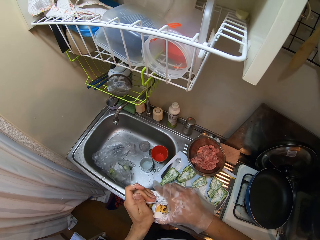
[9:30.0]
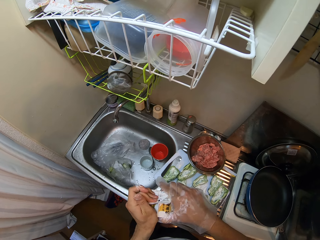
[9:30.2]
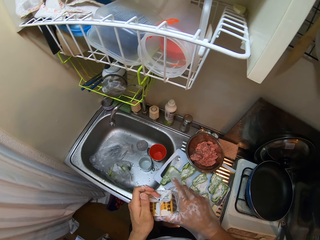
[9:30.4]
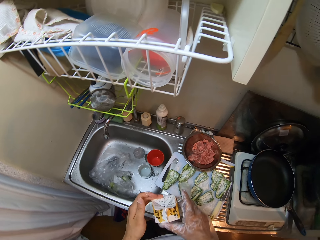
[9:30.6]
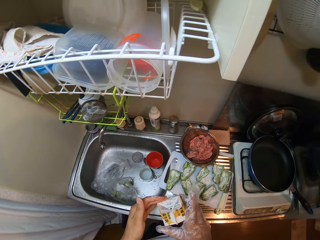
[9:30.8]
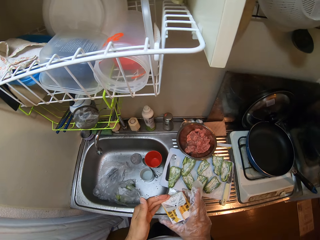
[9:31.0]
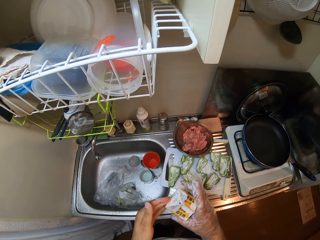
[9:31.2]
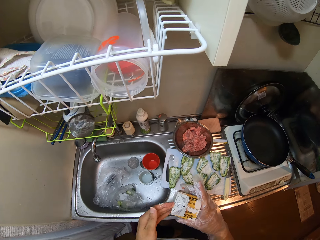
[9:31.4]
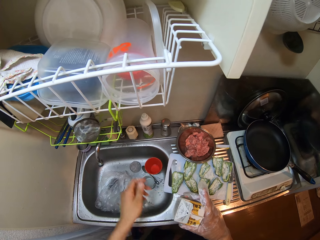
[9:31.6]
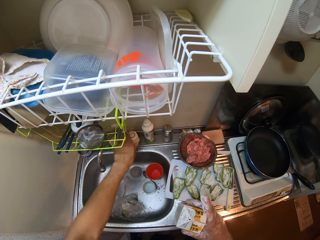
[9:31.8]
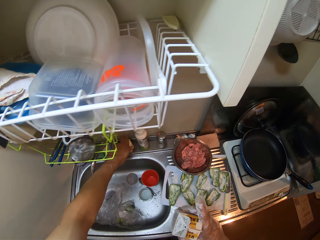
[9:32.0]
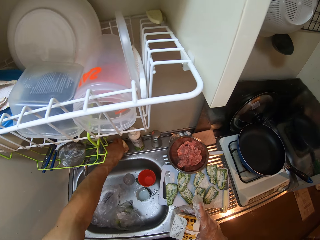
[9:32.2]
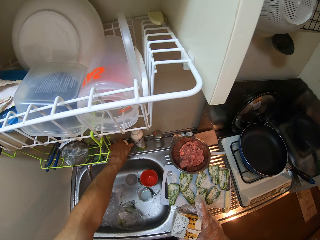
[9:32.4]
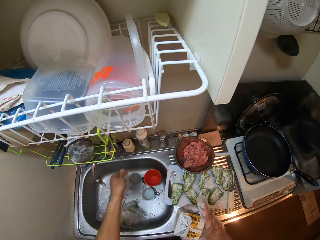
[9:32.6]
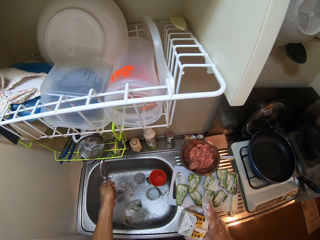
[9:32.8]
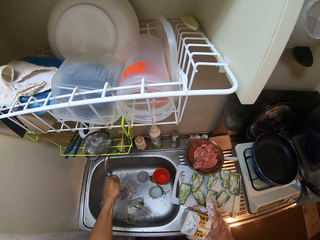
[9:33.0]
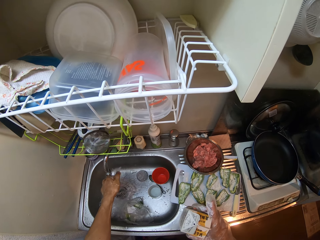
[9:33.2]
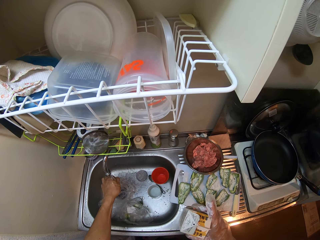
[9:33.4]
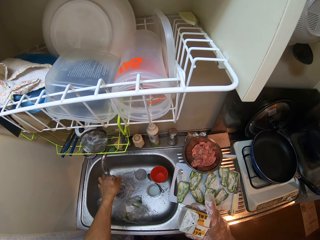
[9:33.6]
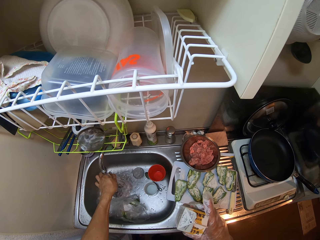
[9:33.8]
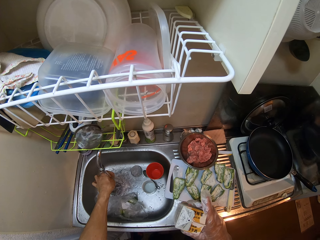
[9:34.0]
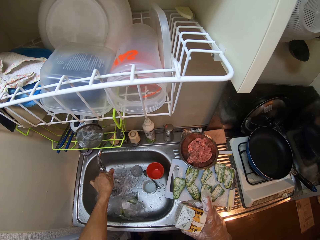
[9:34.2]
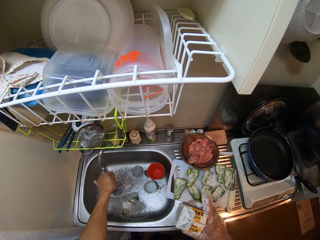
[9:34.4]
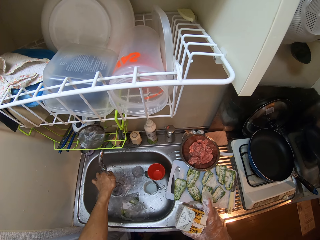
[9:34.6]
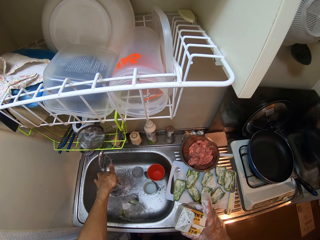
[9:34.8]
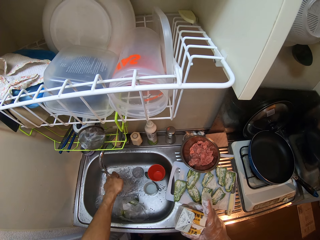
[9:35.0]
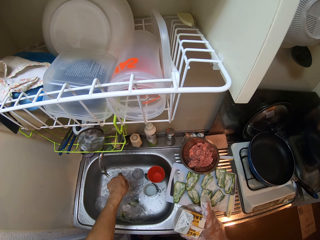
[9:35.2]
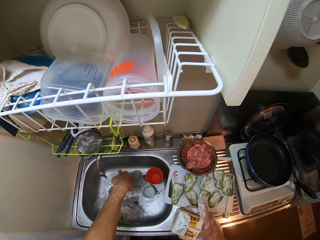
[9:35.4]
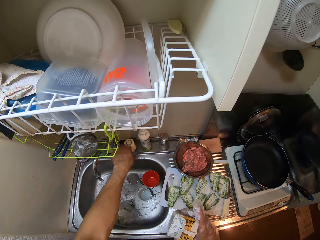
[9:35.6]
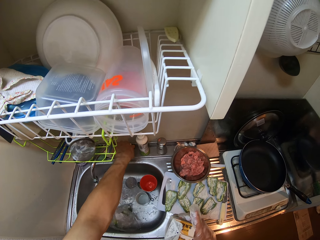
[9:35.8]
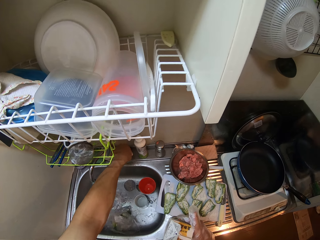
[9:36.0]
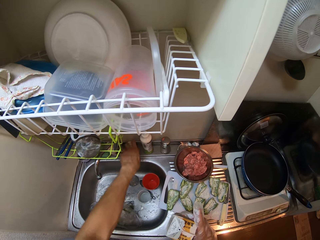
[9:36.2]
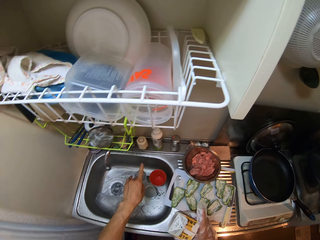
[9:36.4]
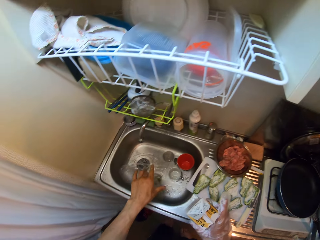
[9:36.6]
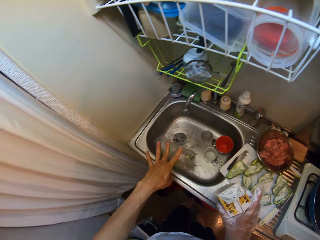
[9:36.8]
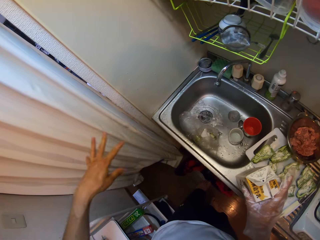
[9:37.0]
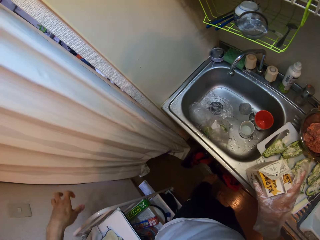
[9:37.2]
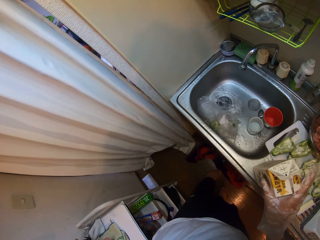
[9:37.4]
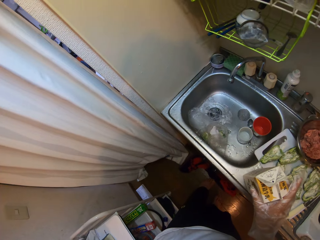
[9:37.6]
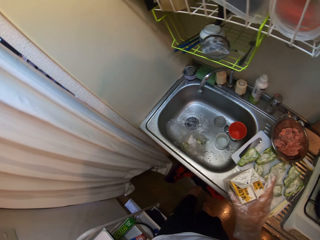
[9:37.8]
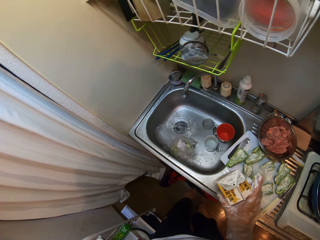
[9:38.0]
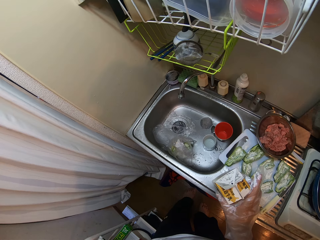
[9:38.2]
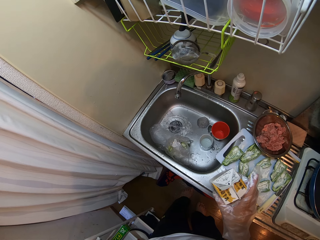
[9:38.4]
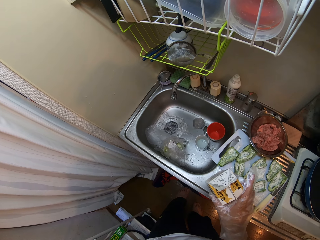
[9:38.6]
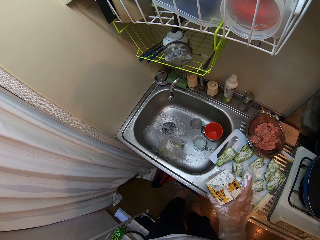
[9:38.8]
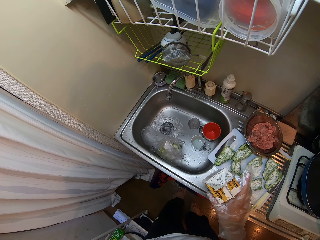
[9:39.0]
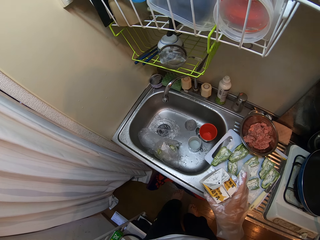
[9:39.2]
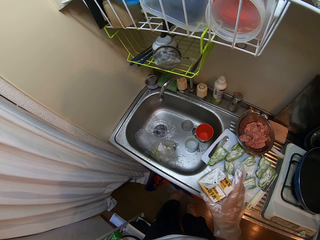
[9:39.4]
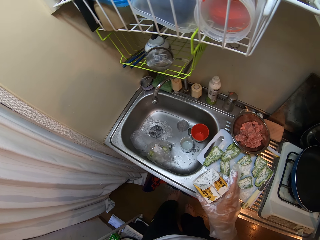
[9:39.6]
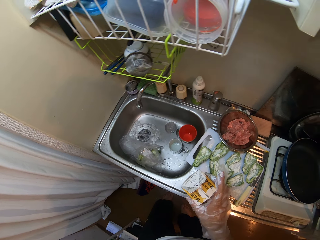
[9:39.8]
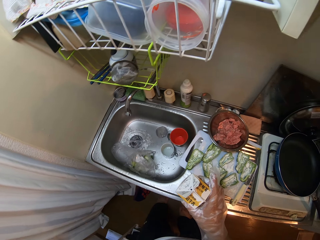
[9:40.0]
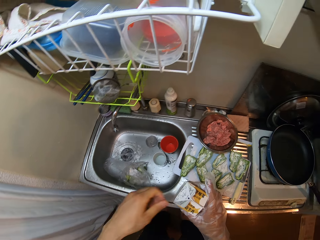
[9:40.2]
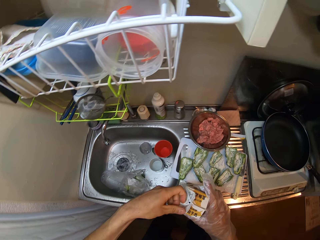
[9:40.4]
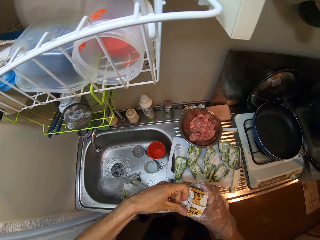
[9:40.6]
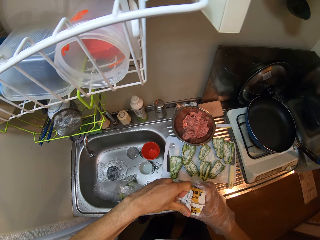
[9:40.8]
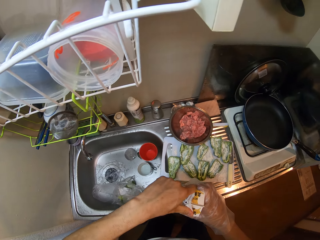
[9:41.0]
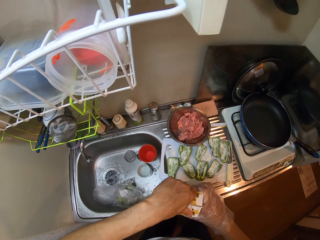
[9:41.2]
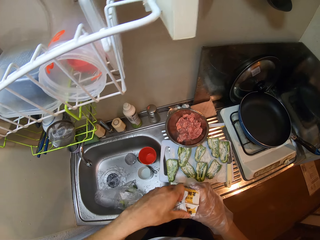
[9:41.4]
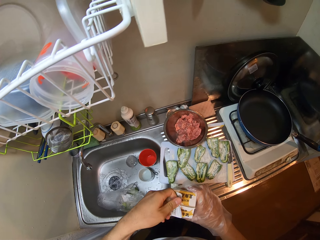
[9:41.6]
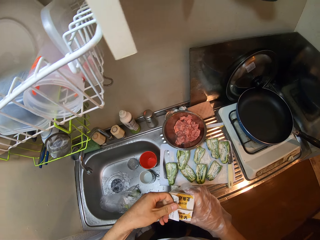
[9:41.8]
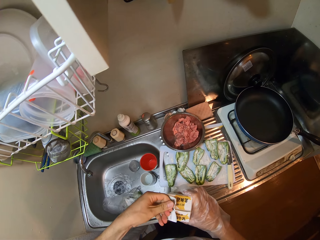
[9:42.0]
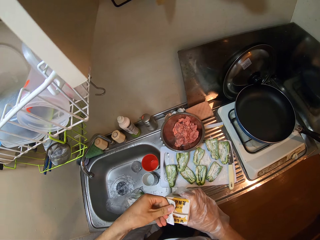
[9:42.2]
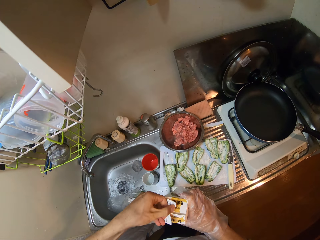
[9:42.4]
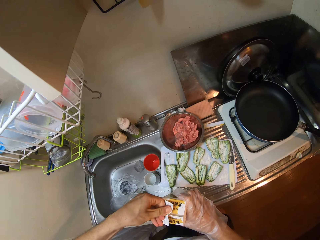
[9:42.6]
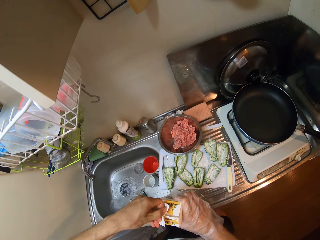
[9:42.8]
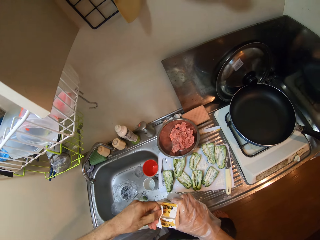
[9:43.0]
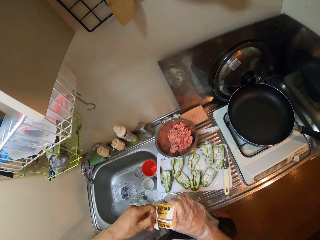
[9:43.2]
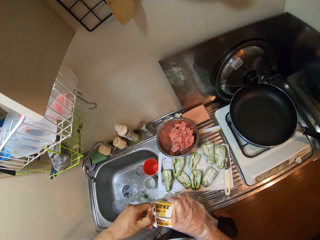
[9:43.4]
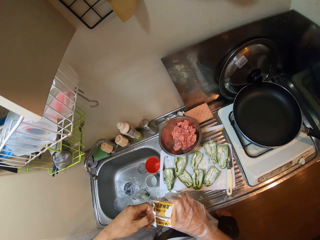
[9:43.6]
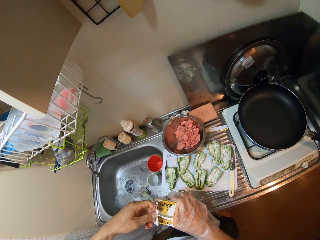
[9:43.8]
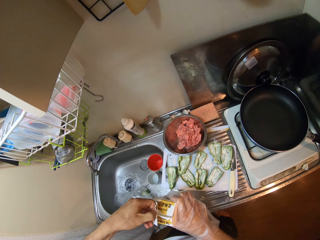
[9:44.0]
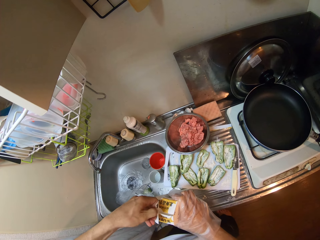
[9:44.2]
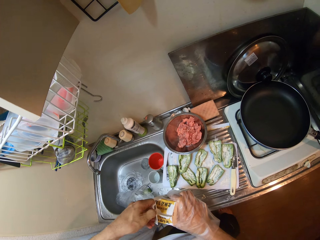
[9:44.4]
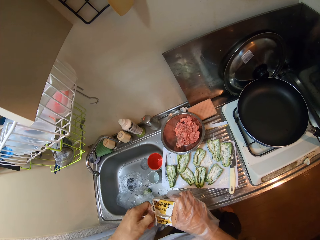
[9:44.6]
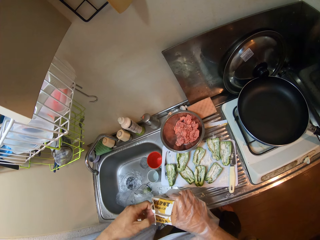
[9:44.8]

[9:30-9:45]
The camera wearer turns on the tap of the kitchen sink with her left hand. She washes her left hand under the running tap. She turns off the tap of the kitchen sink. She flicks her hand. She opens the pack of milk.

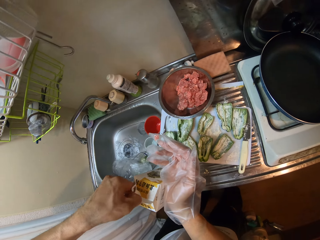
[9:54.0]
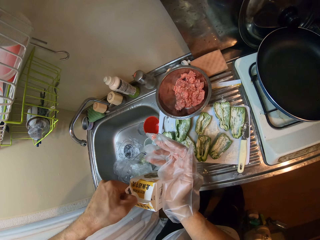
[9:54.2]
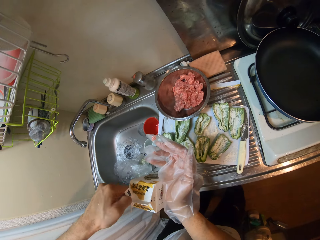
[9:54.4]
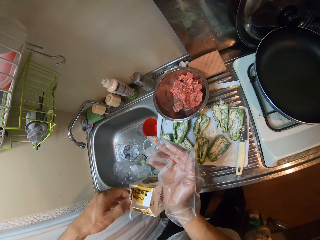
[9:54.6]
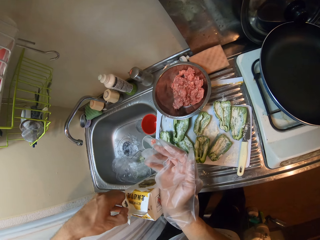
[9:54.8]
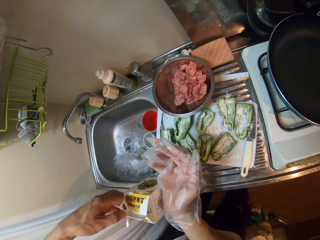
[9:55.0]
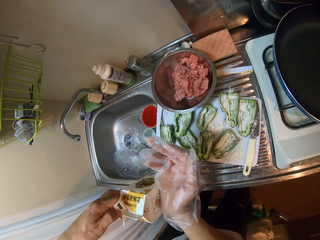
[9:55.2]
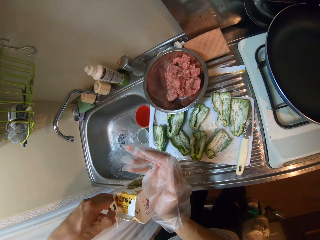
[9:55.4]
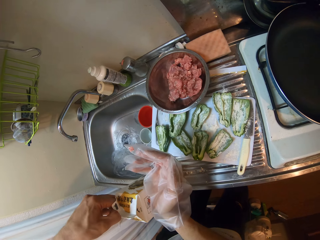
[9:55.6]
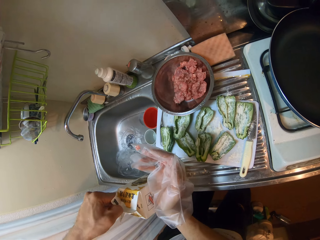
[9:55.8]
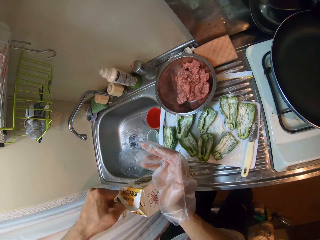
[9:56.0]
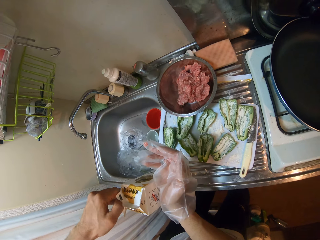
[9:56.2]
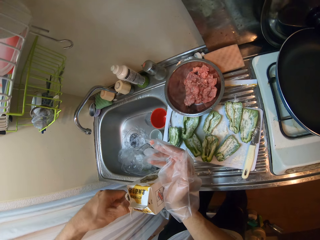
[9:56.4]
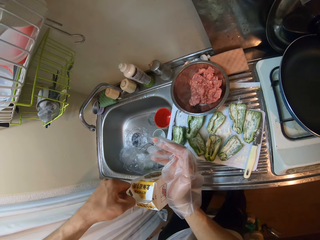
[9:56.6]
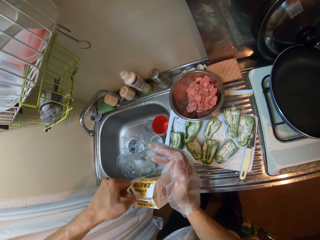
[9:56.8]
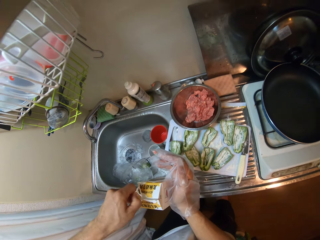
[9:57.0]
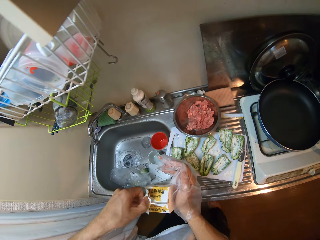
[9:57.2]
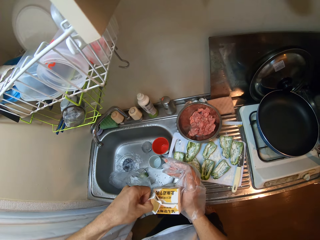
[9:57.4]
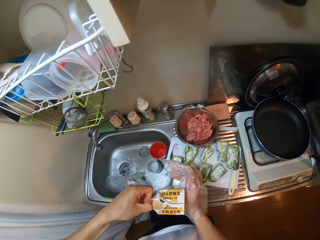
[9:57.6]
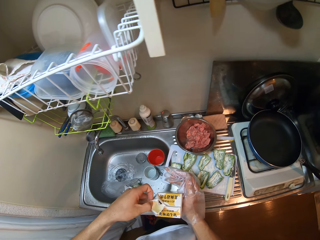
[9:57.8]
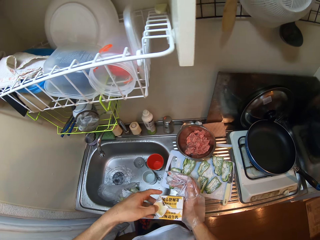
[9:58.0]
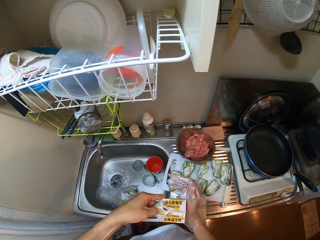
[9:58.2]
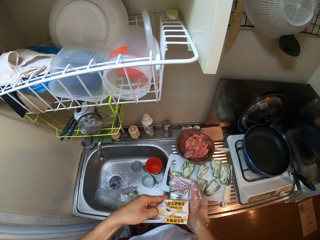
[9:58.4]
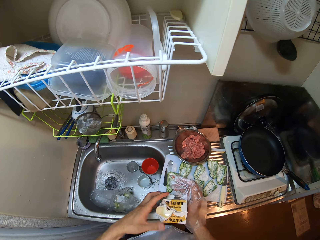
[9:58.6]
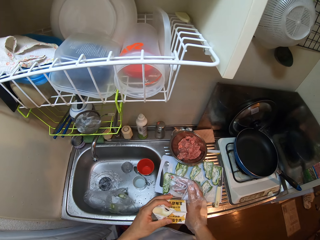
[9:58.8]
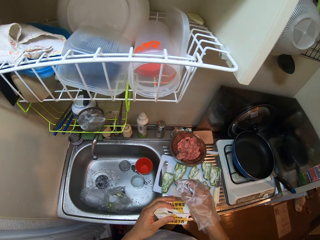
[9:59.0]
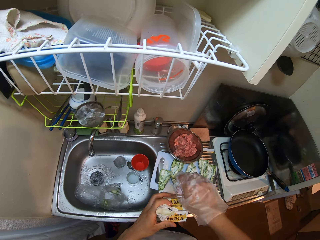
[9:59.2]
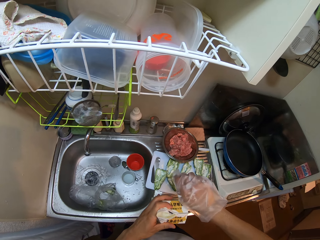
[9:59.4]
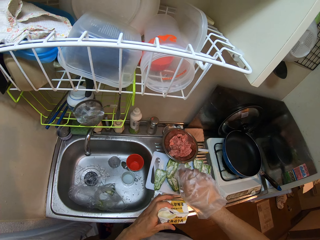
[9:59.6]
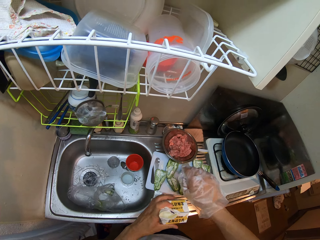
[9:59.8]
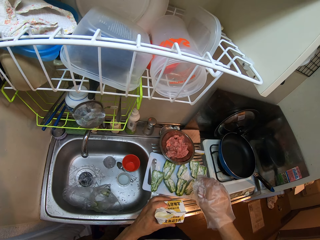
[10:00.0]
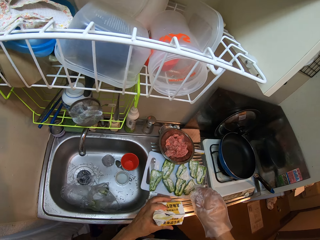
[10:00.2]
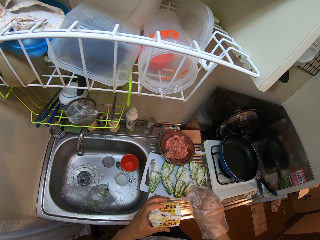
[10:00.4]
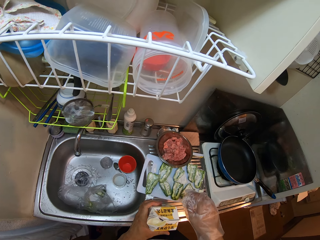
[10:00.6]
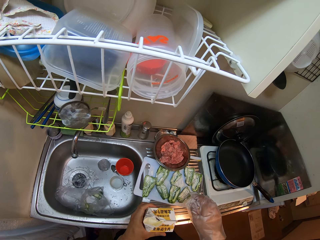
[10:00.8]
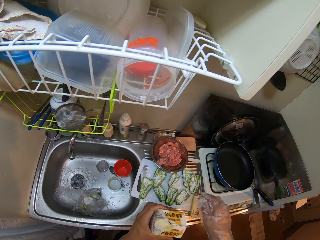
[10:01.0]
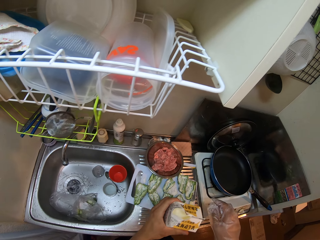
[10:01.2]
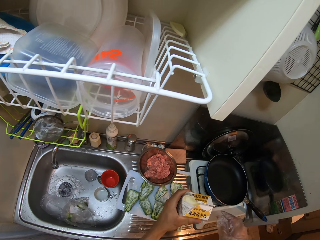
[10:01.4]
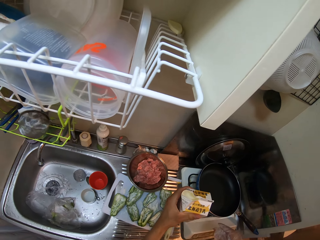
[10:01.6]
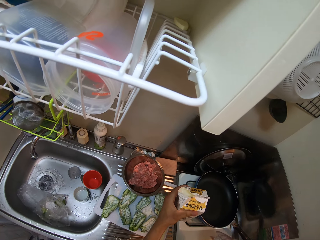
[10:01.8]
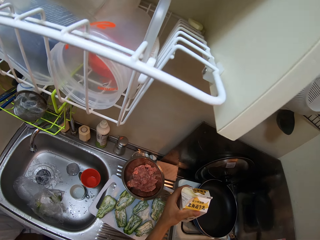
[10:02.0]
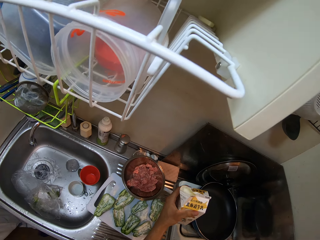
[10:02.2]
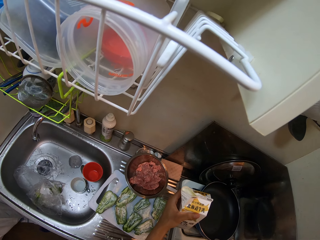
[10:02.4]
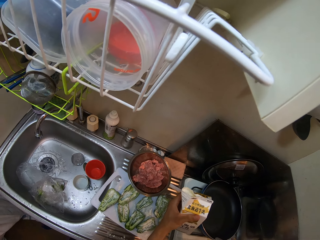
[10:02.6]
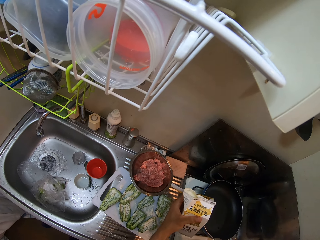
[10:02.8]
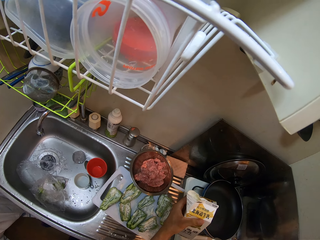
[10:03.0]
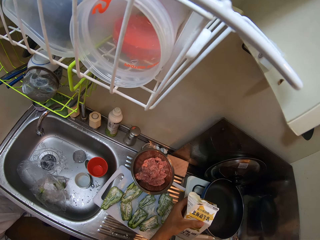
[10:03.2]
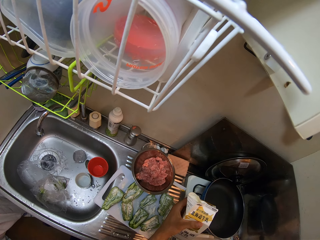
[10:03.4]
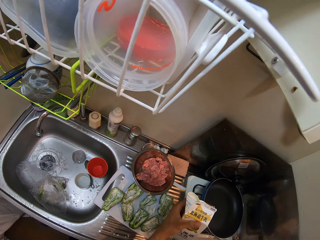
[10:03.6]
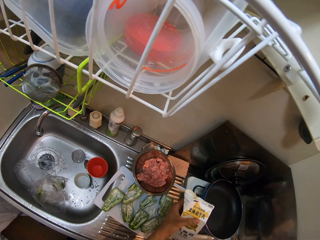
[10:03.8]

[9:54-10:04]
The camera wearer pulls a packet of milk. She moves a camera. She opens the pack of milk with her left hand. She lifts the pack of milk from the kitchen sink with her left hand.
